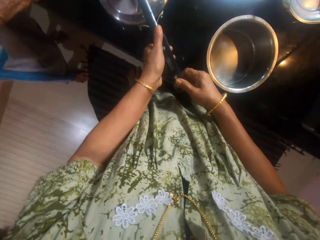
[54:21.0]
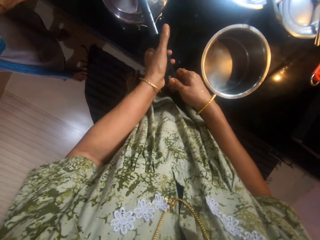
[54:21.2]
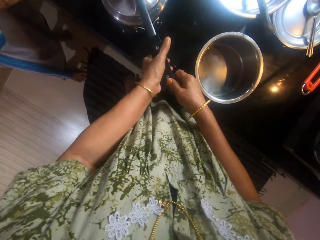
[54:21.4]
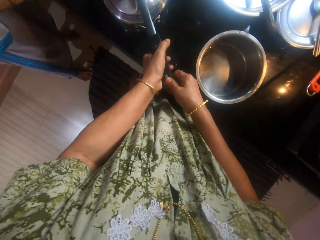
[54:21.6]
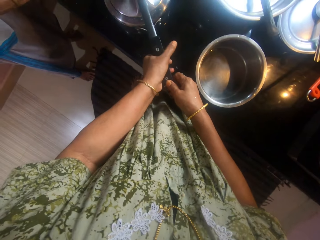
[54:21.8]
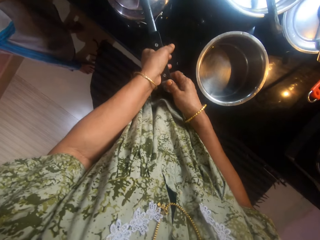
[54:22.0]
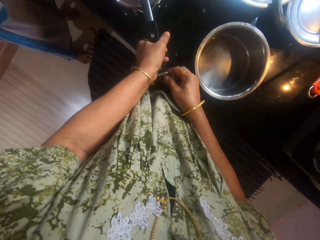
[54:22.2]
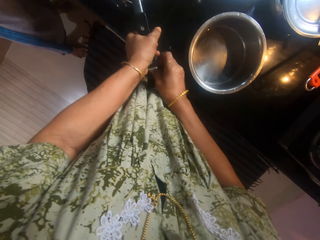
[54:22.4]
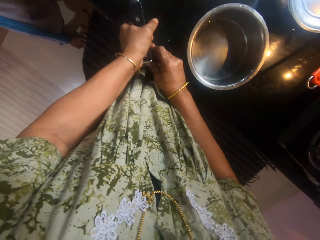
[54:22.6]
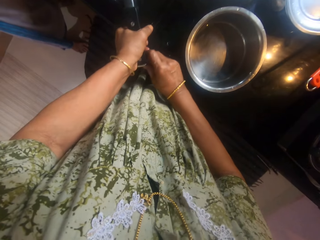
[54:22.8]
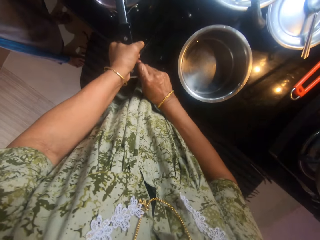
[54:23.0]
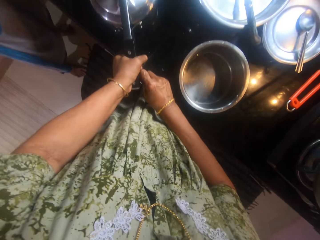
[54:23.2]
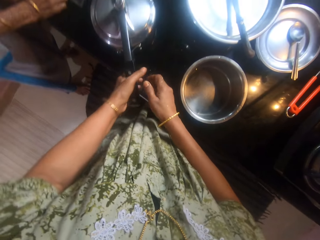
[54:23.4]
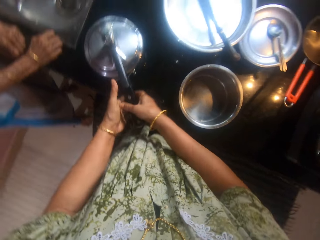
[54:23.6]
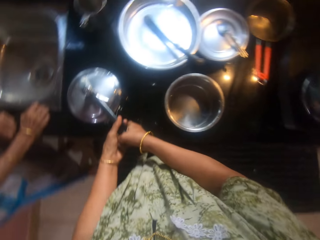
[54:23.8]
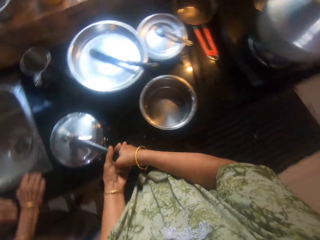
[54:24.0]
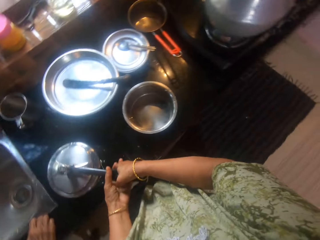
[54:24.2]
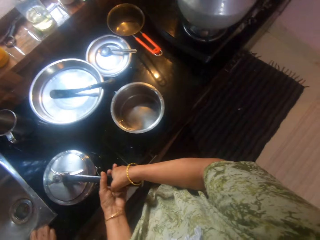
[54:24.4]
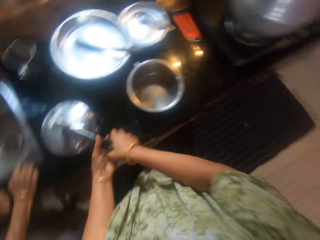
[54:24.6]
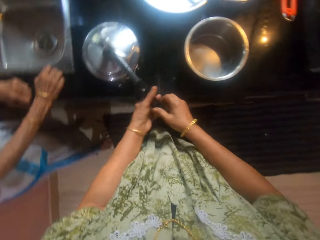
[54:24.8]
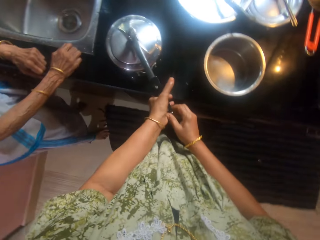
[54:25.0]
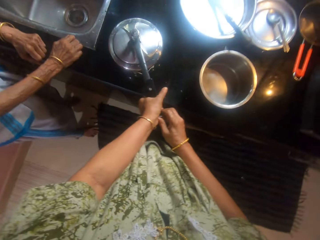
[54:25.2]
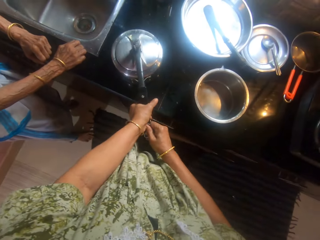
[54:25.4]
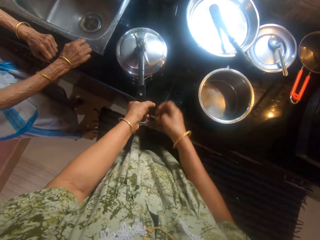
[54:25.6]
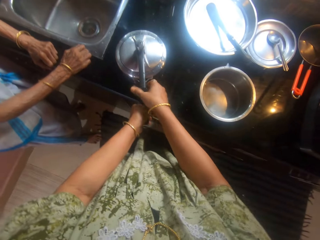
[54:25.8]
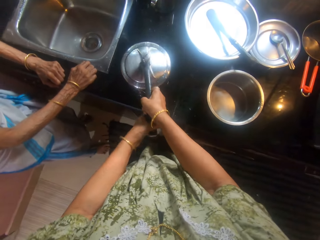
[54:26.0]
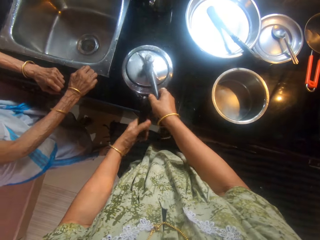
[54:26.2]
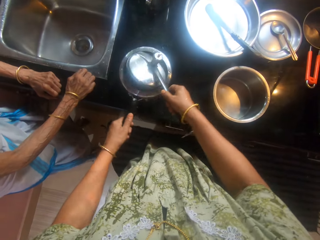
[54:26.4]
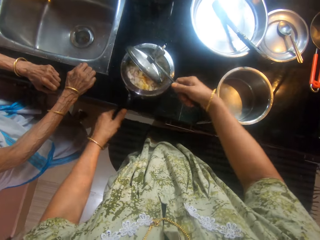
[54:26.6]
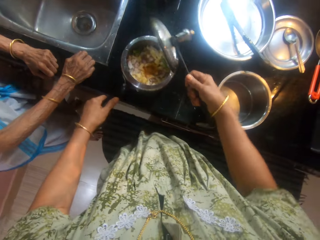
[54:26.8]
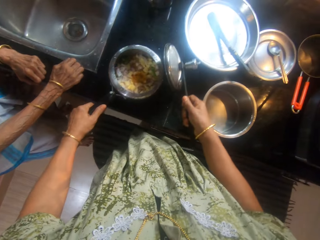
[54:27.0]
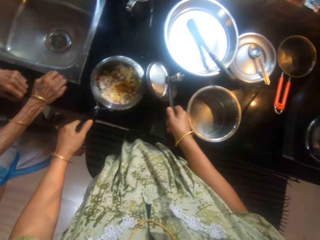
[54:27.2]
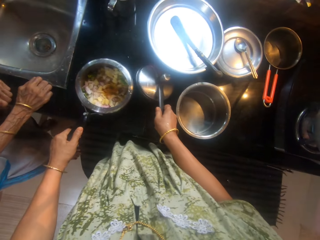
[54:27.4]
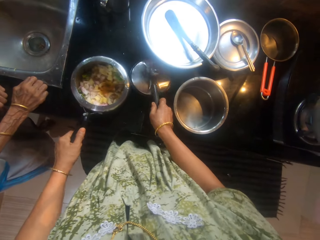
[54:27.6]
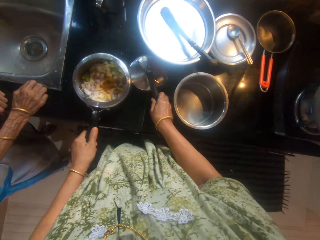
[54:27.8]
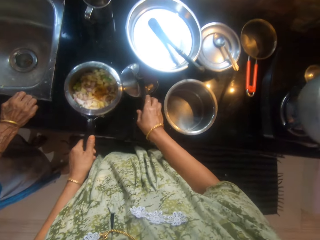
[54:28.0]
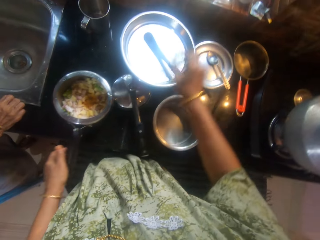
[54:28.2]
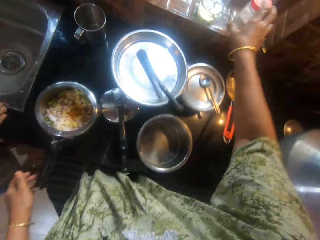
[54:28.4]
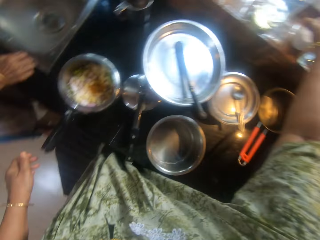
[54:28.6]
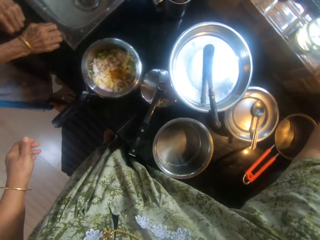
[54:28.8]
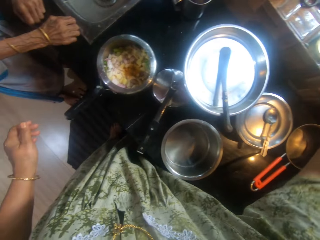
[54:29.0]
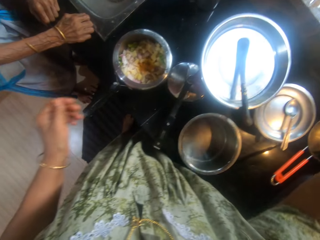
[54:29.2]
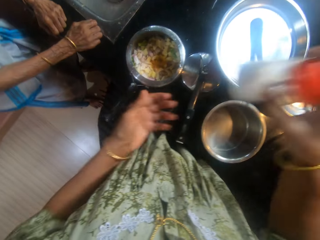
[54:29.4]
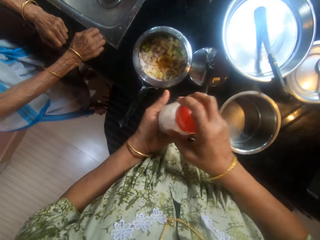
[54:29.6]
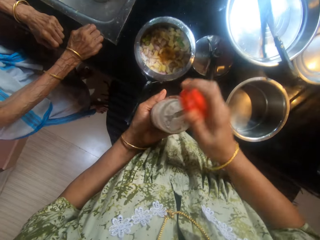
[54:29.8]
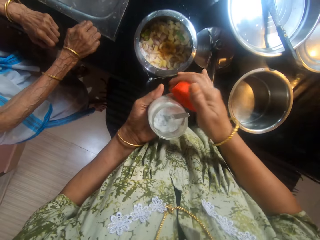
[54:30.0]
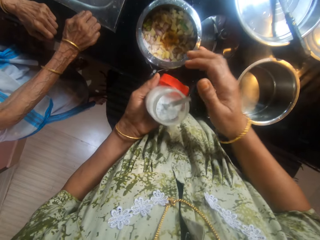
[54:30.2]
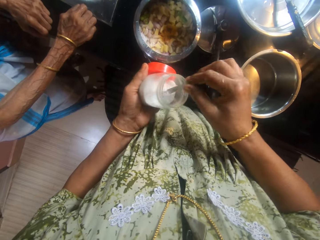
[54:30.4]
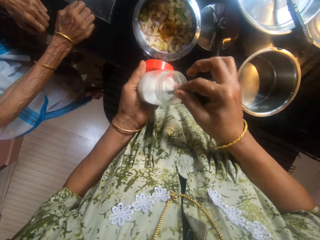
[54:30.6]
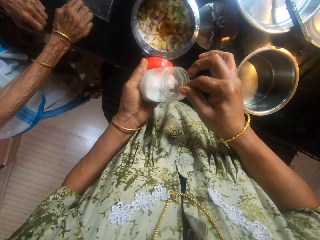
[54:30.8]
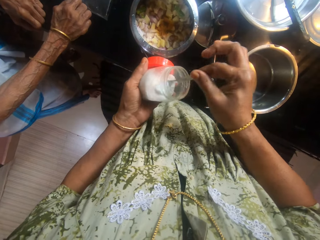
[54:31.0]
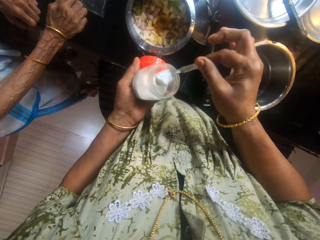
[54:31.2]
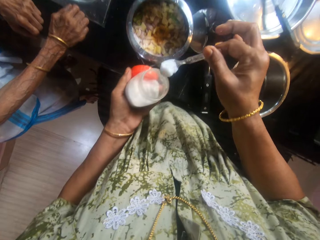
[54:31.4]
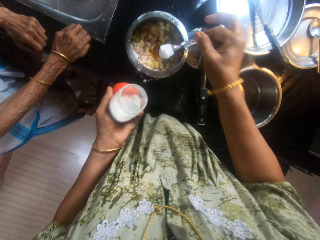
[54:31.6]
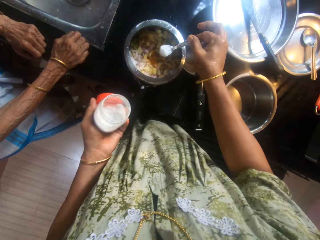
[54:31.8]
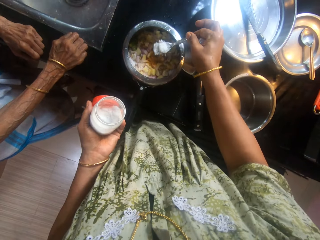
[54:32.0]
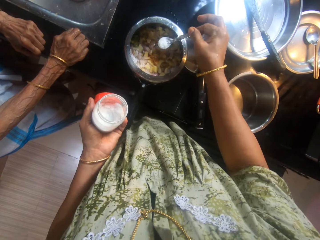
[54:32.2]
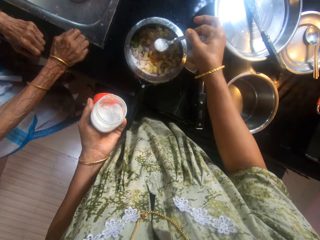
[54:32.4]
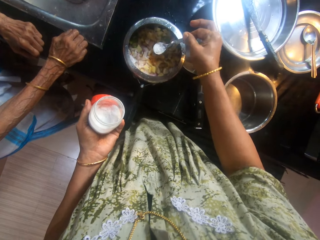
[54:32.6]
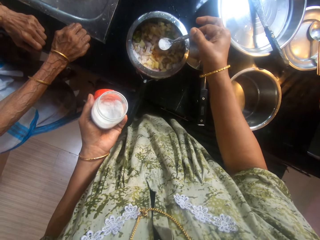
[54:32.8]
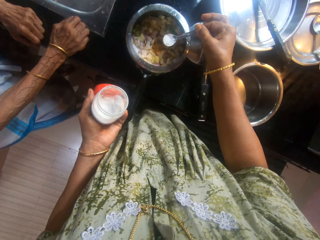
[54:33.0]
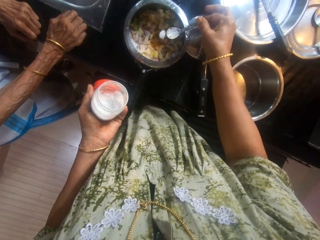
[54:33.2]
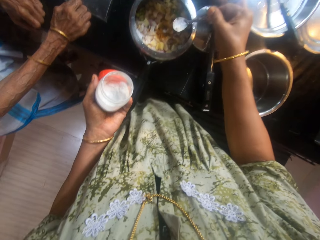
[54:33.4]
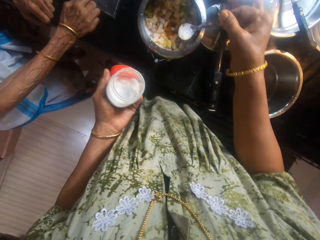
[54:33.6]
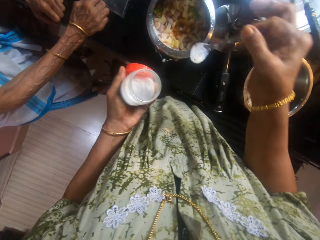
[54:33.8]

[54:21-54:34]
The camera wearer adjusts the cooking pot lid handle. She locks the cooking pot lid handle. She looks around the kitchen counter. She unlocks the cooking pot lid handle. She takes off the pot cover from the cooking pot with her right hand. She places the pot cover in her right hand on the slab. She picks up a salt container from the window with her right hand. She opens the container with both hands. She picks up a spoon in the salt container. She takes salt from the container with the spoon in it with her right hand into the pot on the slab. She pours salt in the cooking pot.

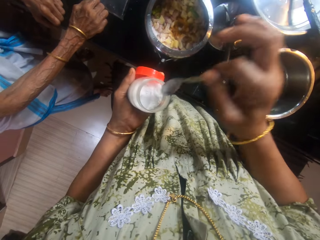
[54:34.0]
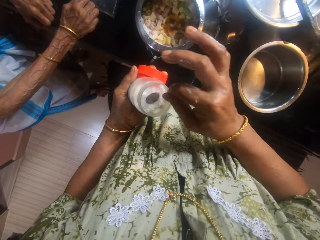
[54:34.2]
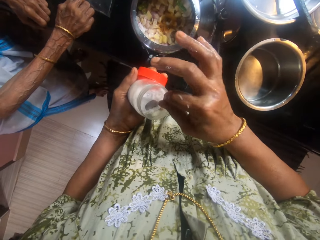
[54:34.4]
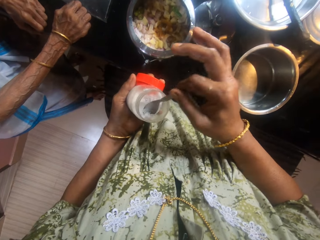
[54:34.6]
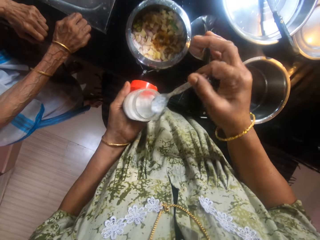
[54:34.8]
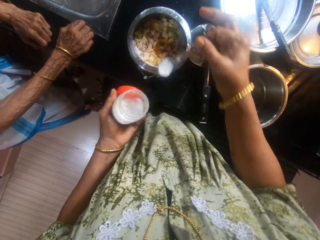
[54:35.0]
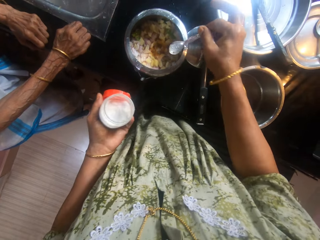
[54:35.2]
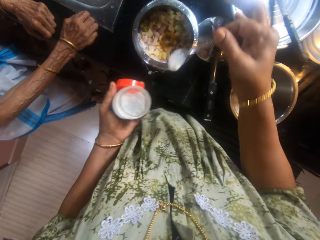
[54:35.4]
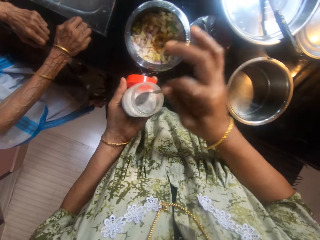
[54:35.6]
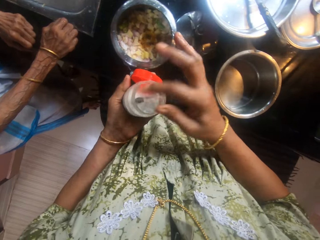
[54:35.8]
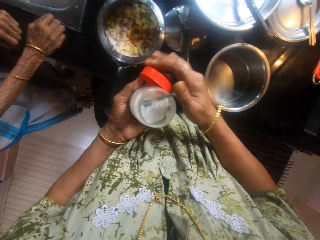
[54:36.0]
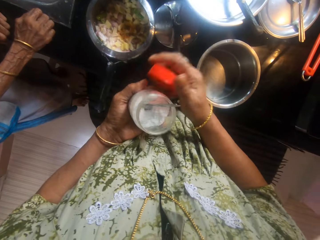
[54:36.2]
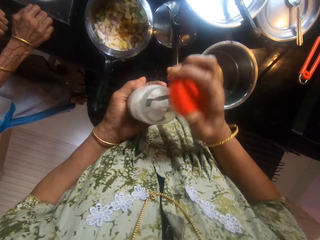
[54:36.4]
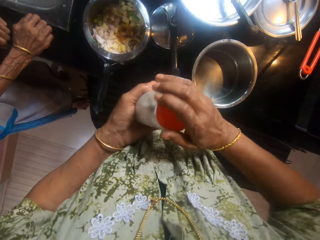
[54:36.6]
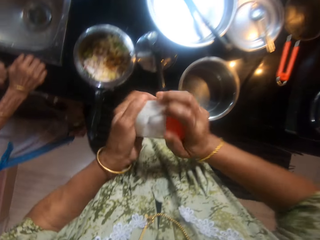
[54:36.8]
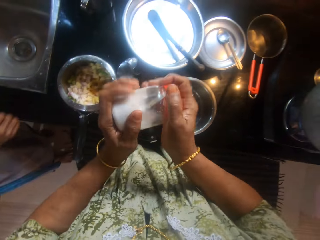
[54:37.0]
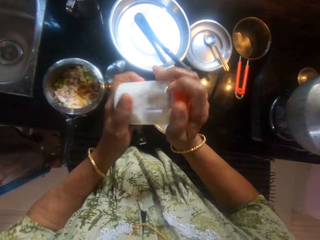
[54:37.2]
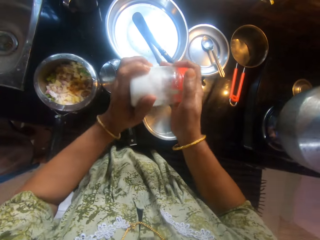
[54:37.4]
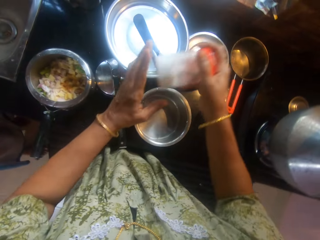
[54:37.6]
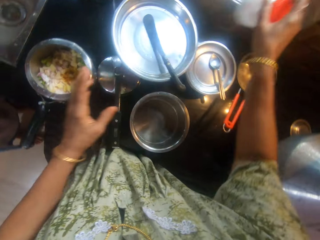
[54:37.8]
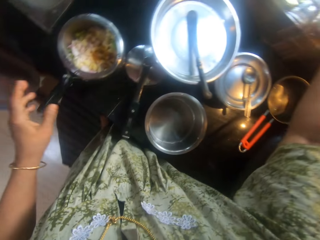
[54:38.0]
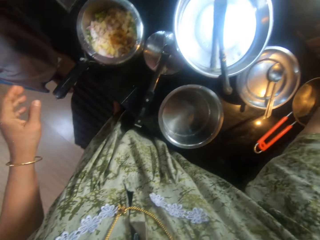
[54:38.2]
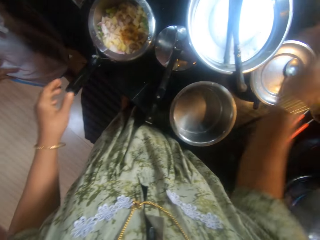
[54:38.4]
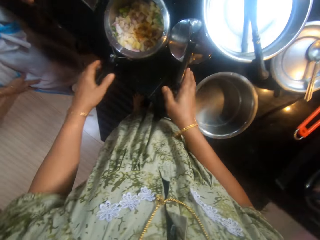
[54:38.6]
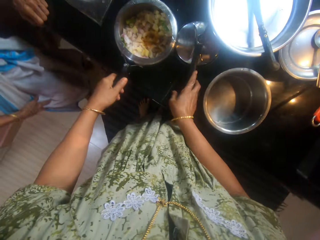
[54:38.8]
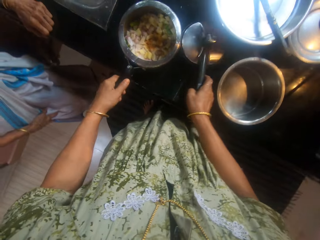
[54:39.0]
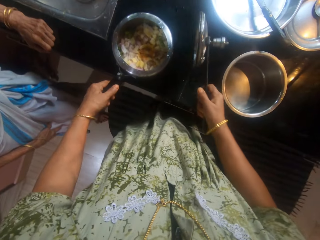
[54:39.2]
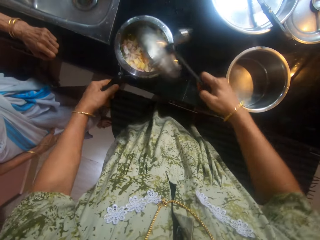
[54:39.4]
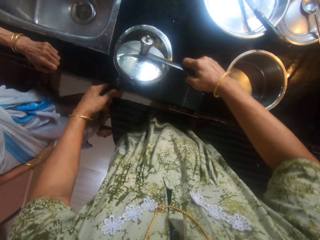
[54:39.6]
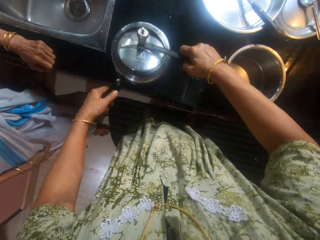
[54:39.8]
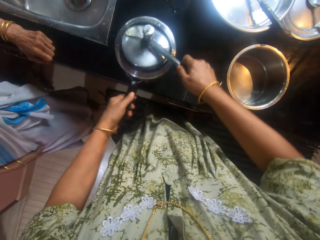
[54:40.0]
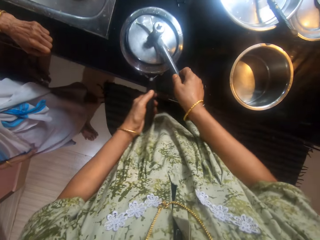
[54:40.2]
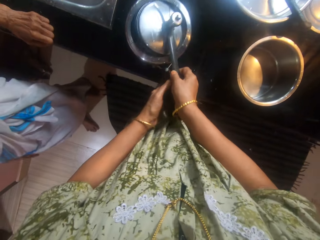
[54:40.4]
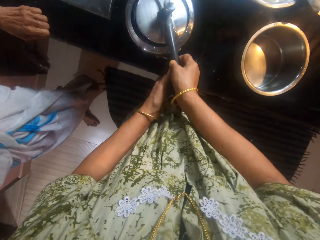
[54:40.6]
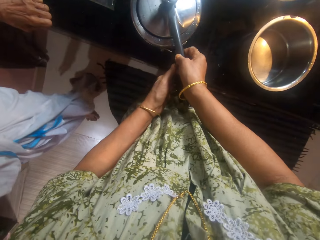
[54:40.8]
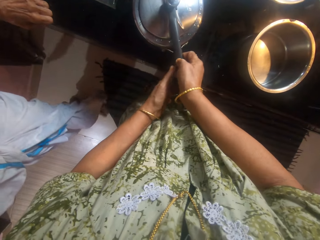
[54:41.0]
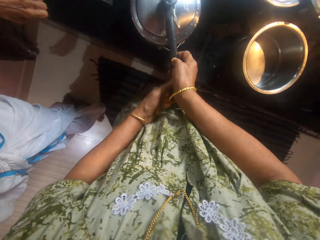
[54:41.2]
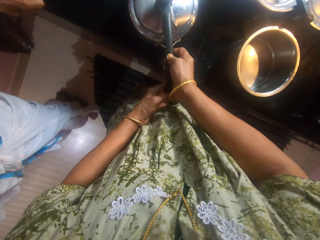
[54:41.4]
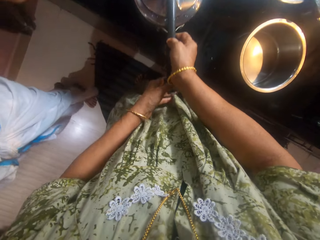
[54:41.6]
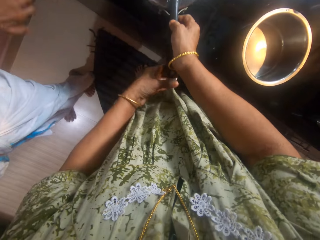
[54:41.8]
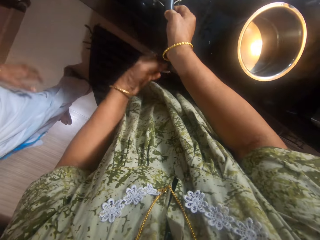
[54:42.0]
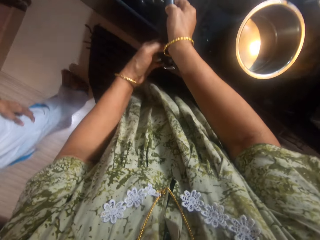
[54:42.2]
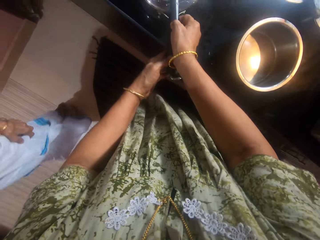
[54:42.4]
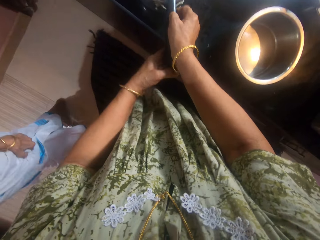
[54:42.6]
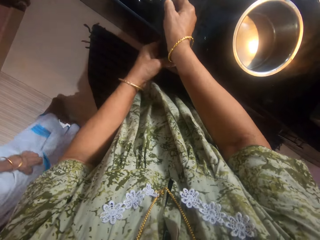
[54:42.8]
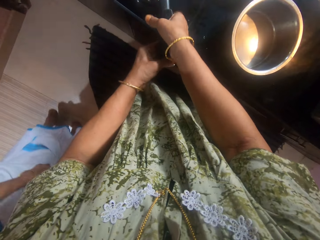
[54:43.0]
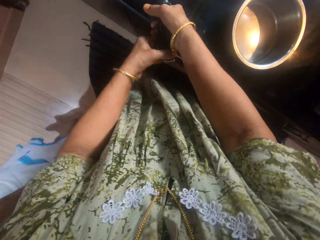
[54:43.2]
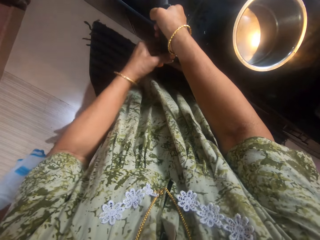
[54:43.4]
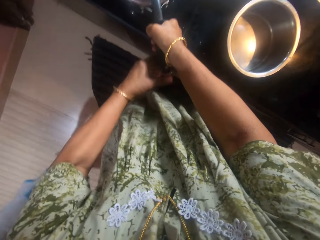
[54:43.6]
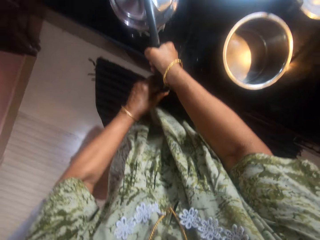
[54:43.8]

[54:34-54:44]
The camera wearer takes salt from the container with a spoon in it with her right hand into a pot on the slab. She pours salt in the cooking pot. She puts the spoon into the salt container. She closes the salt container. A person removes the right hand from the counter. The camera wearer places the container on the window with her right hand. She picks up the pot cover or cooking pot lid with her right hand from the slab. She holds the pot on the slab with her left hand. She closes the cooking pot with hands using the cooking pot lid. She locks the cooking pot lid handle. The person walks around the kitchen.
